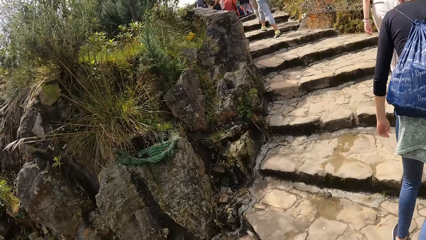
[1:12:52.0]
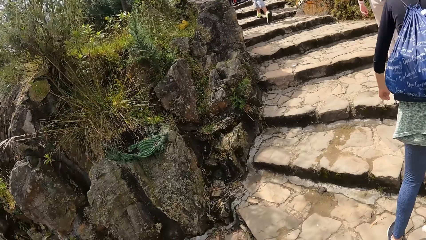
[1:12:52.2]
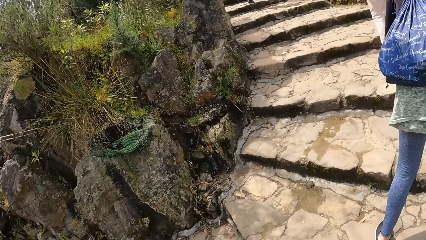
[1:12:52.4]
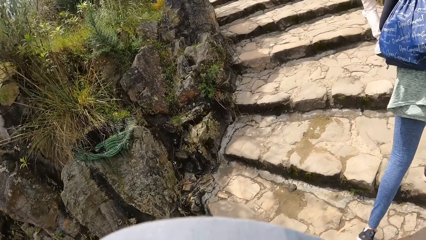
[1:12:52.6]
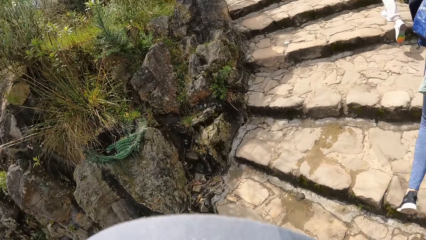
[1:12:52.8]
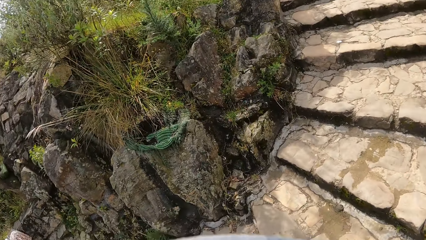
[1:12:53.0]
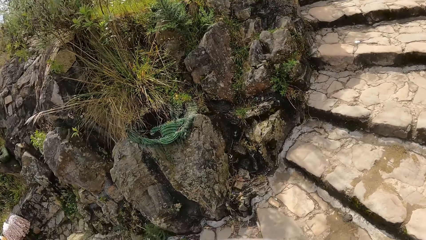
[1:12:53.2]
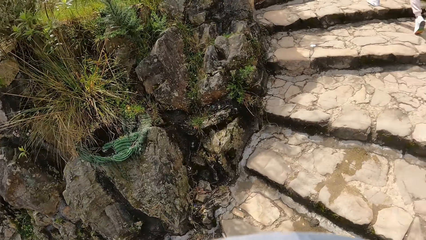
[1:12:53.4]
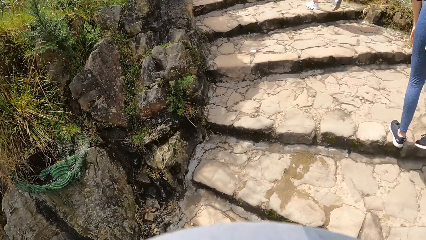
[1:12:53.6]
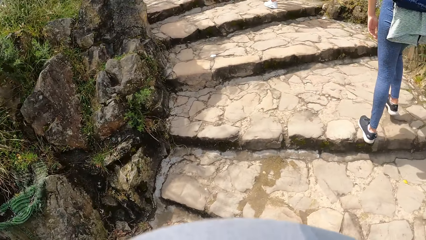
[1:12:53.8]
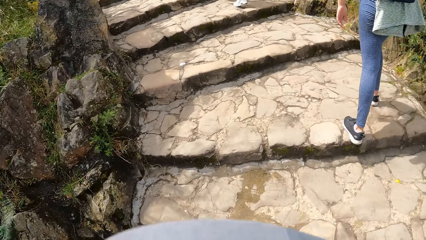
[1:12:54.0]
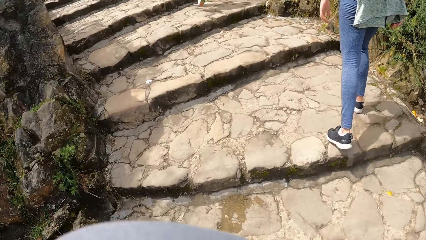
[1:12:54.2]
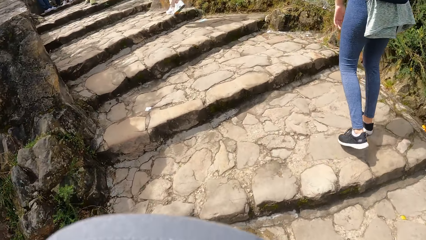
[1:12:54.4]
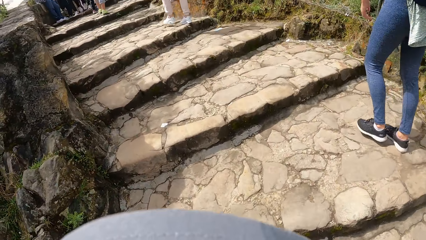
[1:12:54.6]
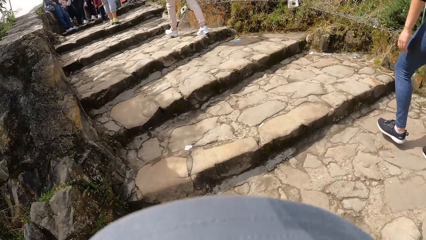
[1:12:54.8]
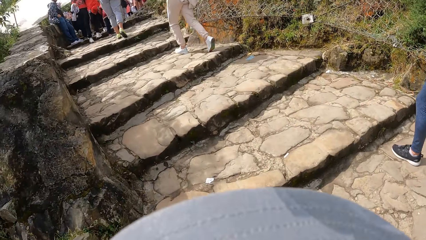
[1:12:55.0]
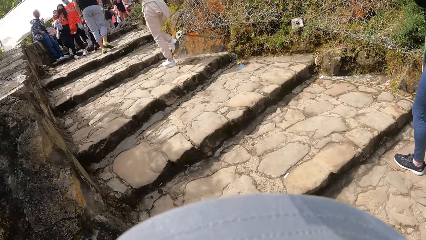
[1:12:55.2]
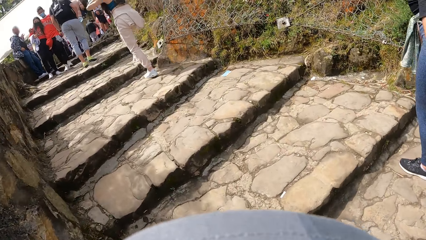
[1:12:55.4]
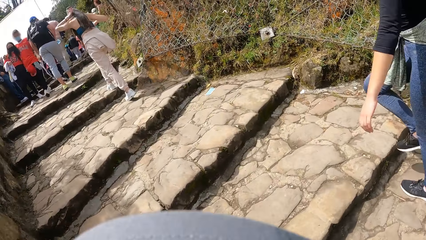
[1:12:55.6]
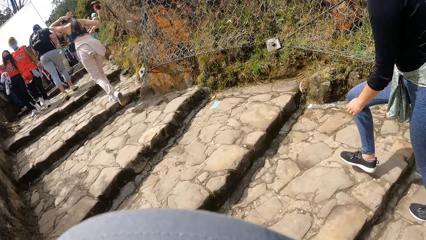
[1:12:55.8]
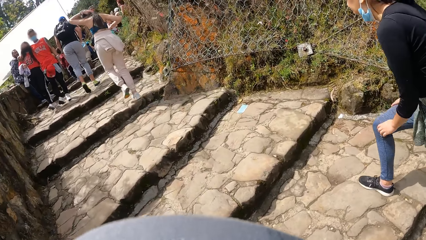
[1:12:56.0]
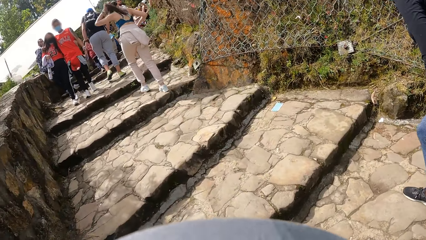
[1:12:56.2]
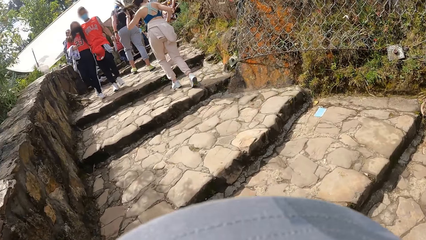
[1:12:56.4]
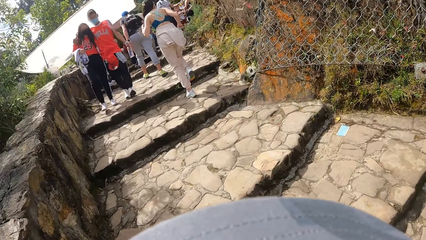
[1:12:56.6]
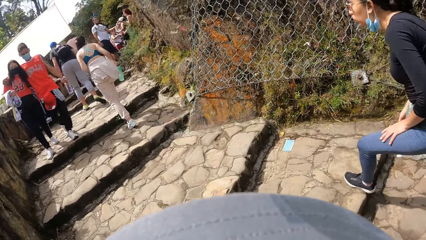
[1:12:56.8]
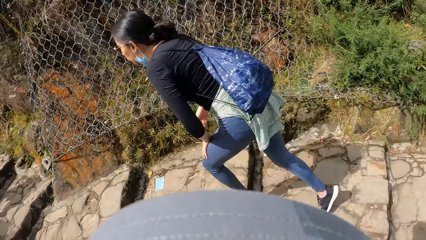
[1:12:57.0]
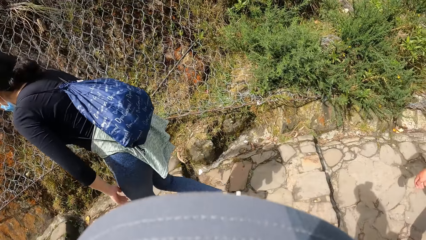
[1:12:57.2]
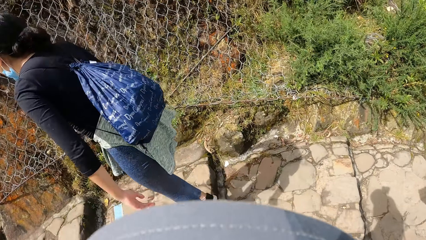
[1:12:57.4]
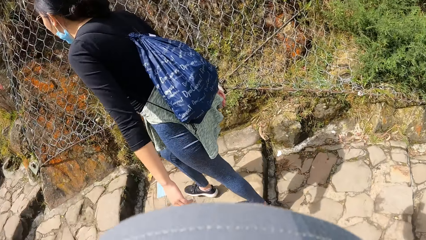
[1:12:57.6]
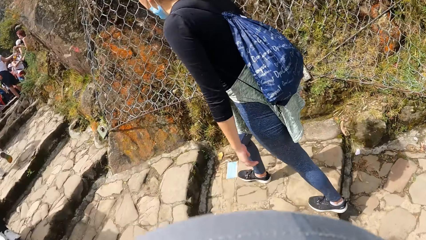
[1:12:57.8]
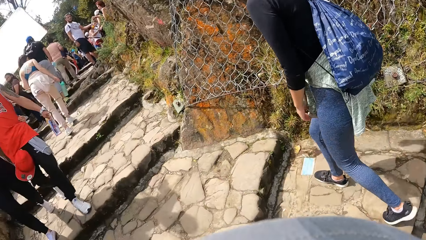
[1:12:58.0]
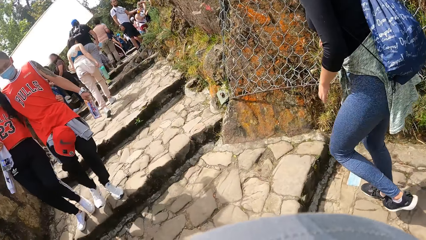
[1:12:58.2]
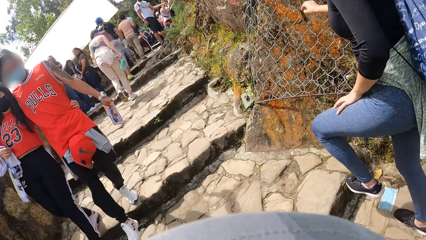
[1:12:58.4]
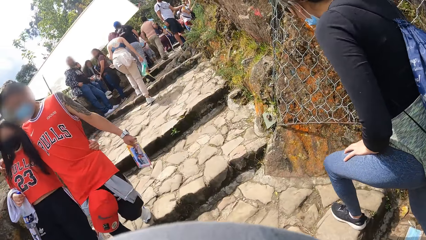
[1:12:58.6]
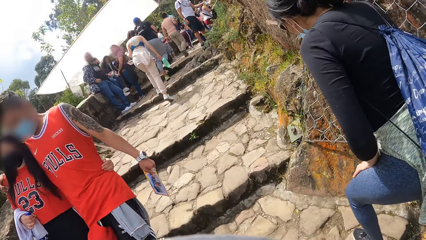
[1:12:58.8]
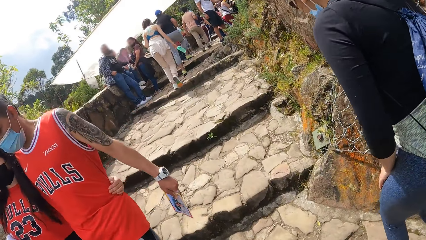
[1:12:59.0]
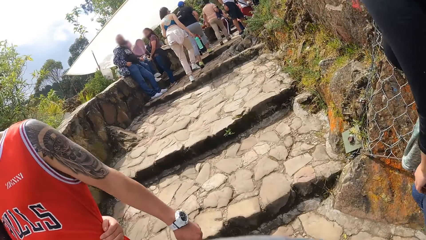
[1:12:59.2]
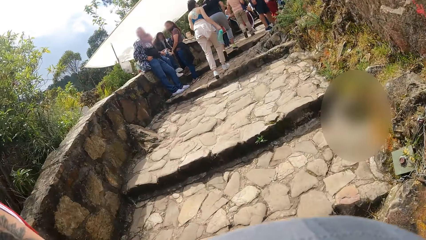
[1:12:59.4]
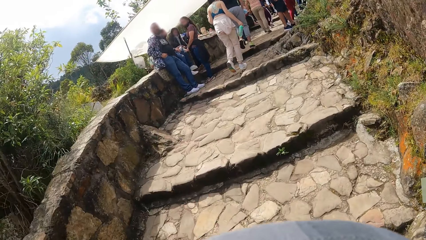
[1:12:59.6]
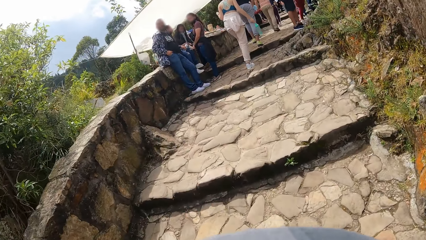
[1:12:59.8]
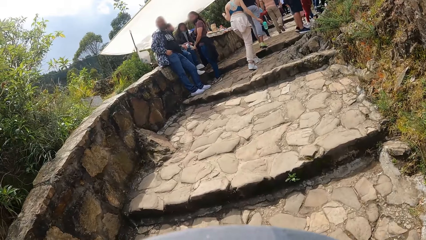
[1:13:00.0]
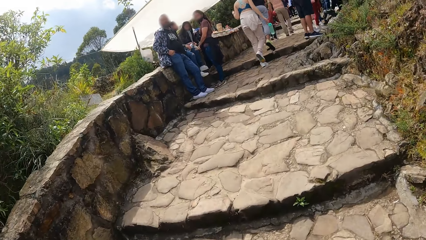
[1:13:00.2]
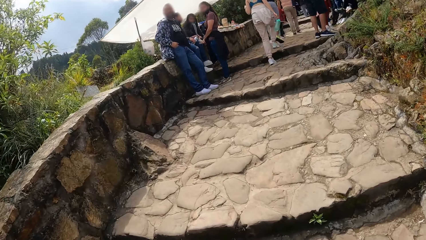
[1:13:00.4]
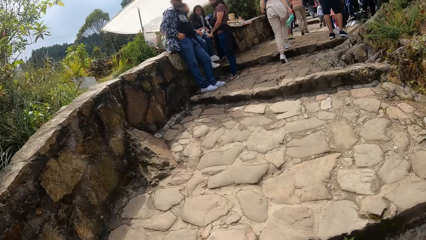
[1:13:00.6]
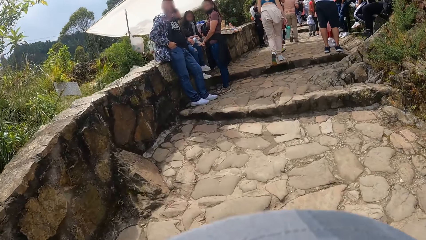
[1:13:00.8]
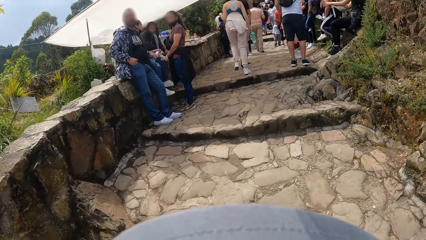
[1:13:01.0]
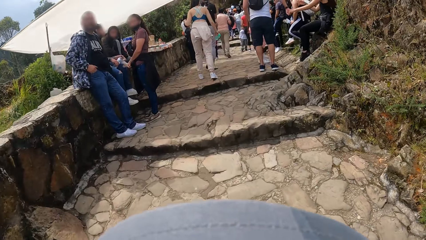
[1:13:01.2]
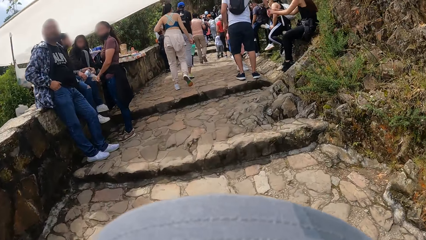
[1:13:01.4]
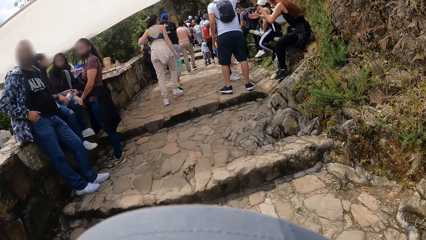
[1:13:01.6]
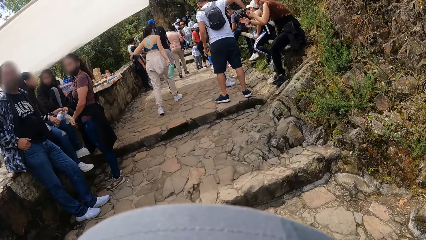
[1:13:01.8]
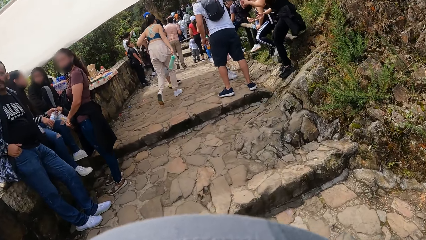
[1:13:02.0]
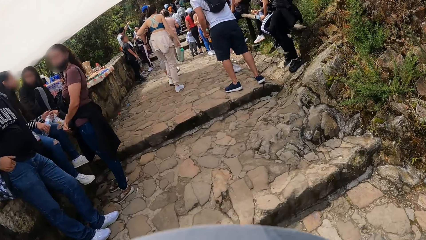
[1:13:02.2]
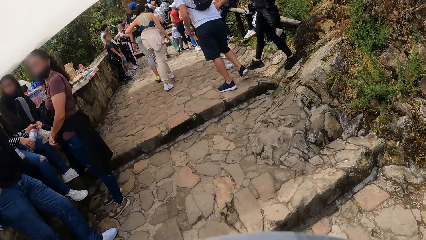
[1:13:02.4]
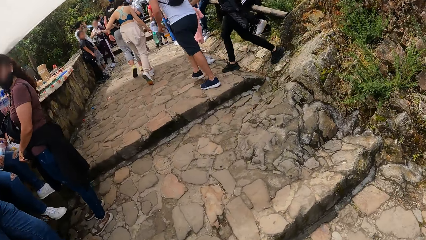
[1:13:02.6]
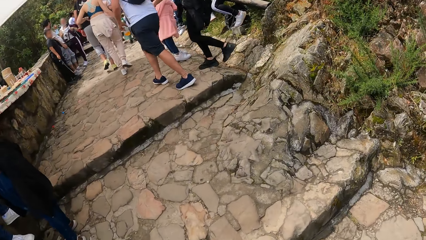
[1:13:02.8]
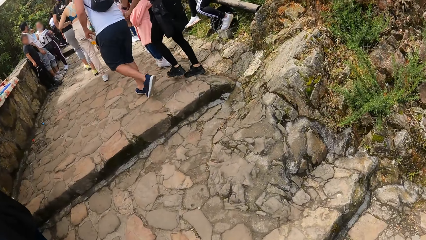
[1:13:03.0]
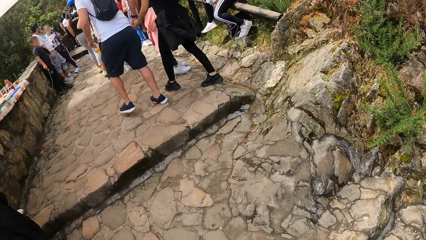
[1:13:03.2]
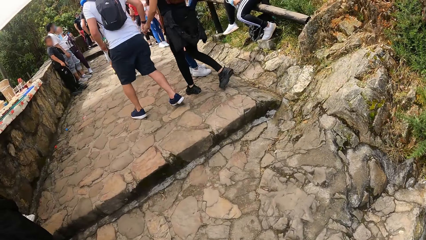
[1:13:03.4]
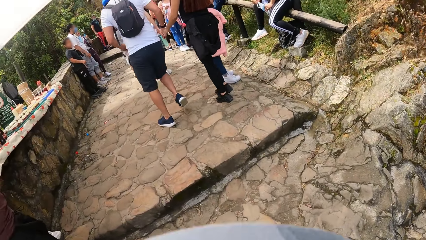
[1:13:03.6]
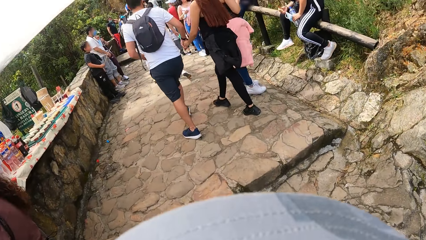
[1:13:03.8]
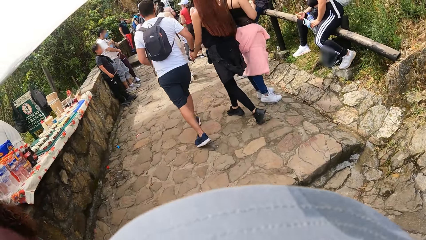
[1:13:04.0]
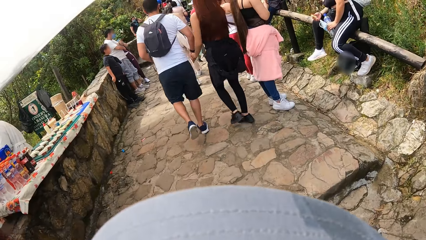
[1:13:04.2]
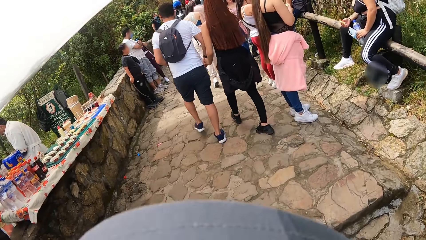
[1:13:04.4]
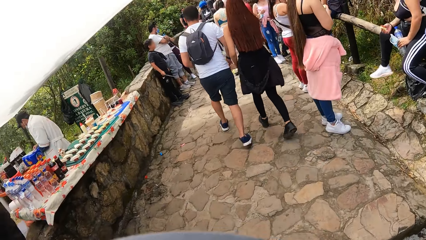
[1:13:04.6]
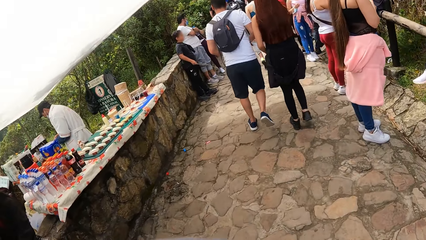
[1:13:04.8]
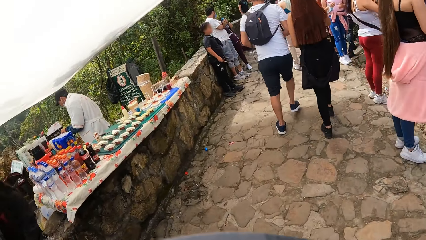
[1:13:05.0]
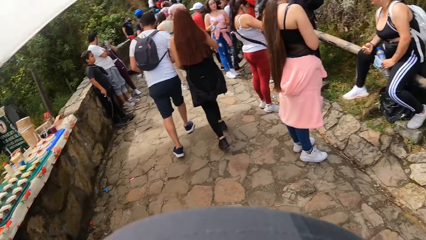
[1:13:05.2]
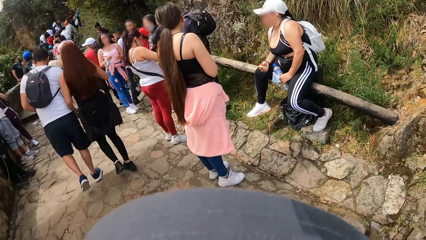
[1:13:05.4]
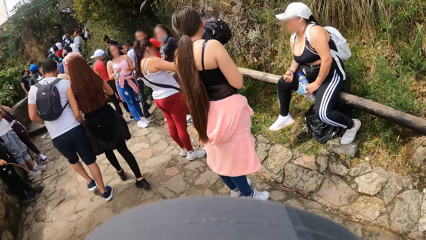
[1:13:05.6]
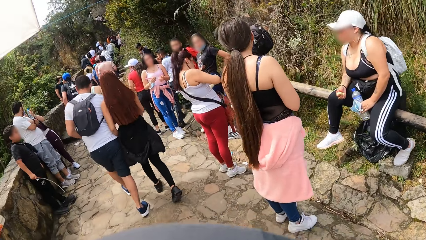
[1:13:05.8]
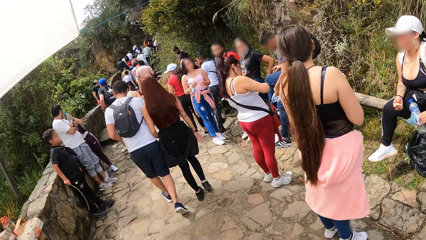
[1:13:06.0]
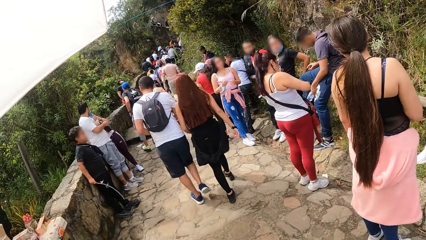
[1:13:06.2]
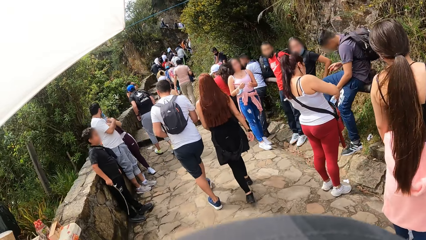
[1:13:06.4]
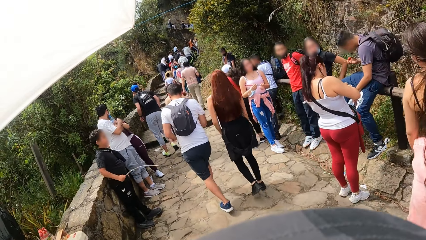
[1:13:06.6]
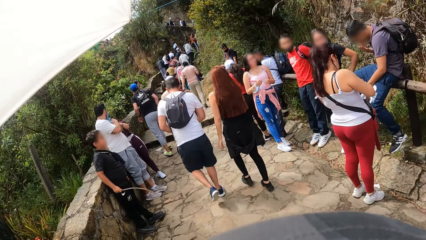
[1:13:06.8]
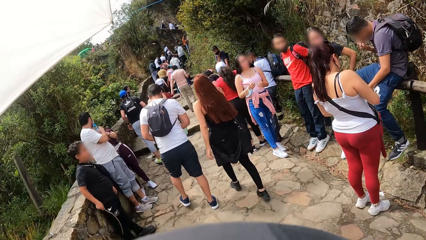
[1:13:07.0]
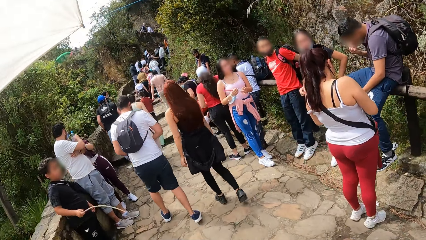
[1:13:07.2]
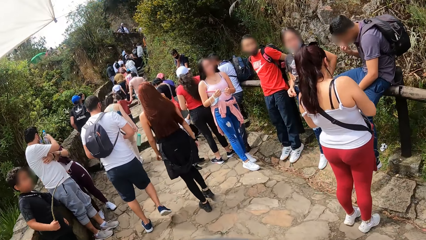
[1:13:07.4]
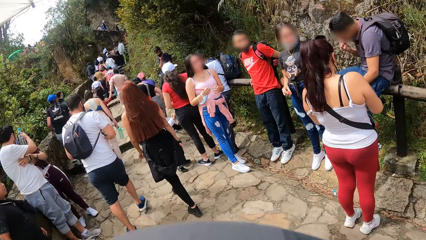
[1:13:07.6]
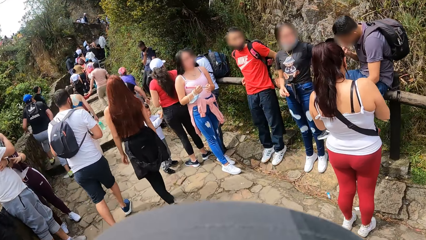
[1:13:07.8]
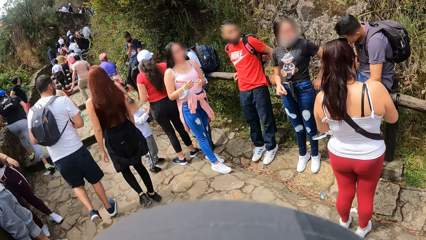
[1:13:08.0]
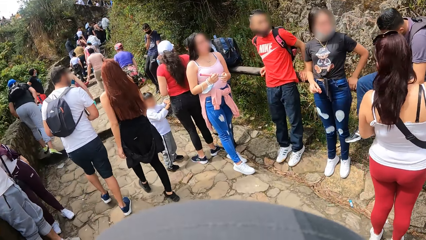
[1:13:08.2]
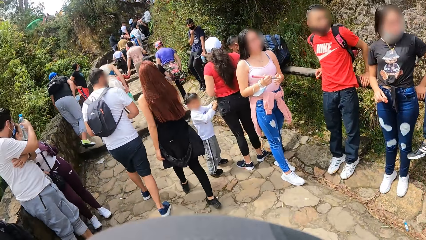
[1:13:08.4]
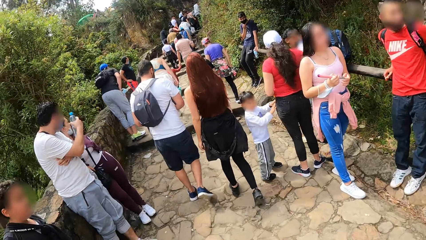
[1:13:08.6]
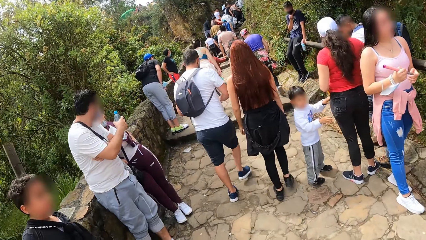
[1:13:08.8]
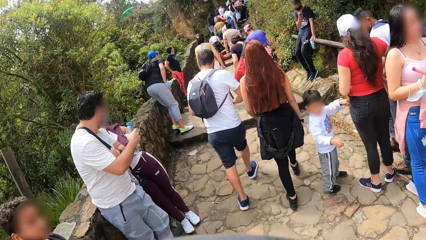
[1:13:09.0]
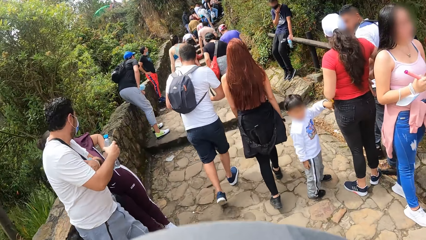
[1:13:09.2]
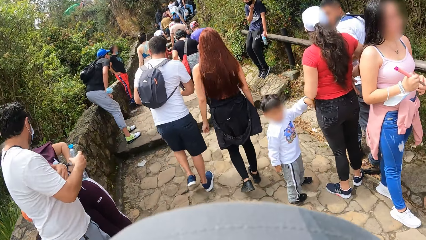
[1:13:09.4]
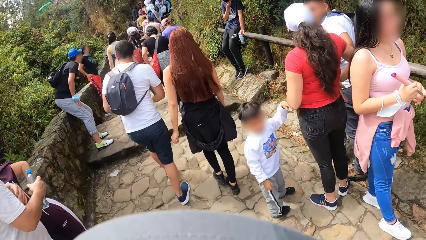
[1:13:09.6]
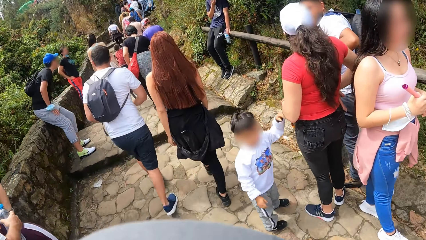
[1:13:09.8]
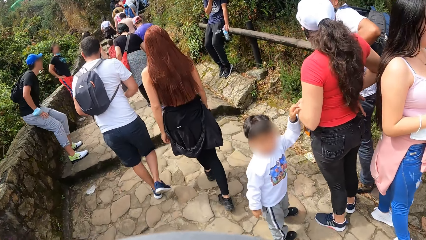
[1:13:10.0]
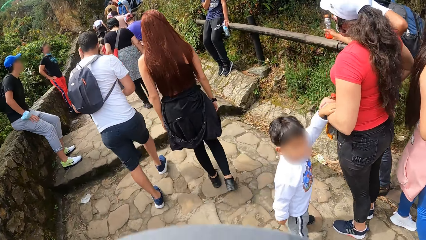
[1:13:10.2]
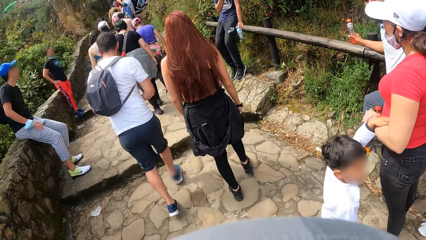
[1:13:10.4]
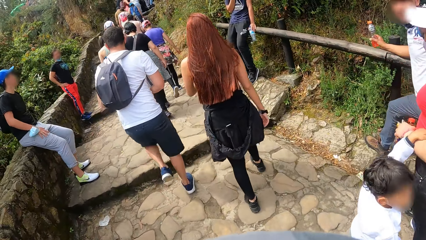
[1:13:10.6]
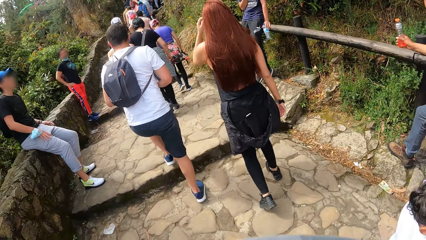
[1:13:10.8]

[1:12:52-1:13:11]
The camera wearer looks around. They walk.
